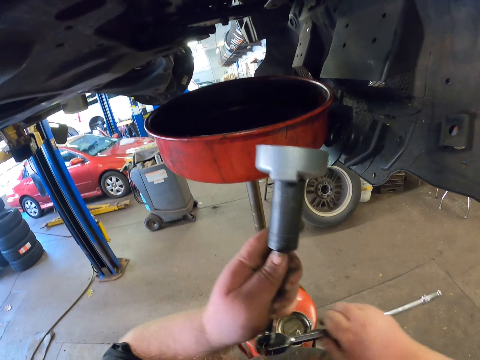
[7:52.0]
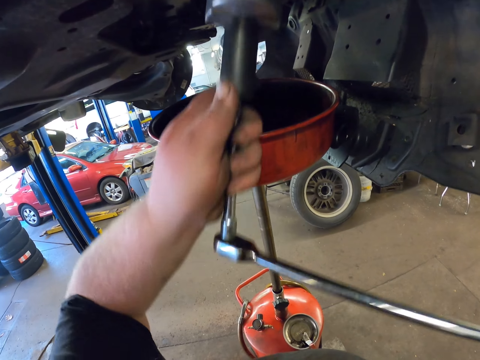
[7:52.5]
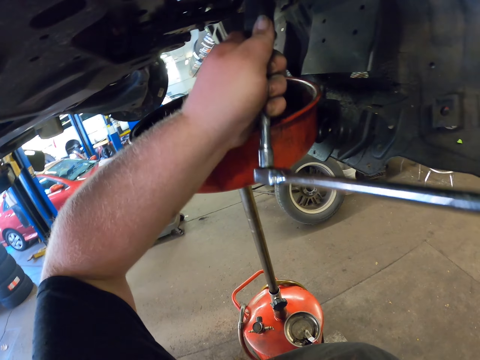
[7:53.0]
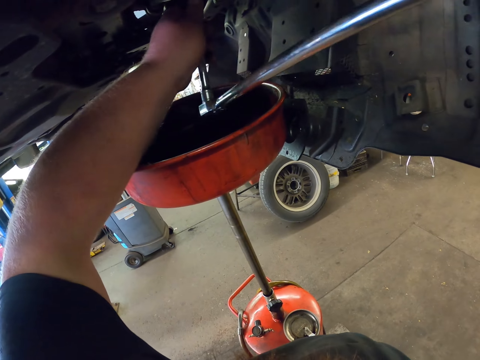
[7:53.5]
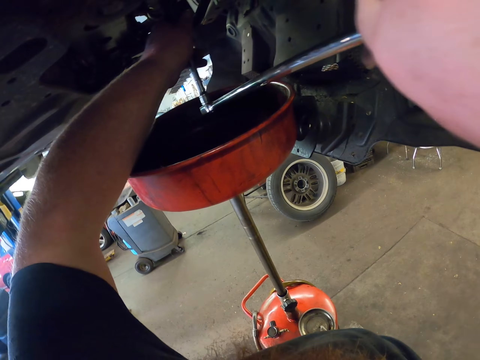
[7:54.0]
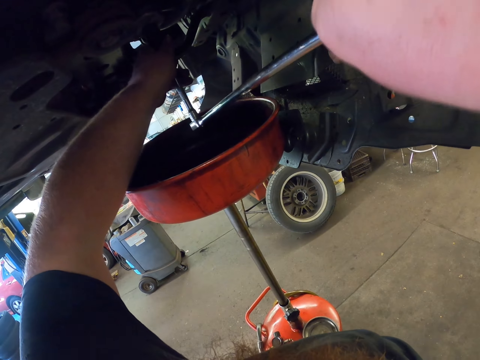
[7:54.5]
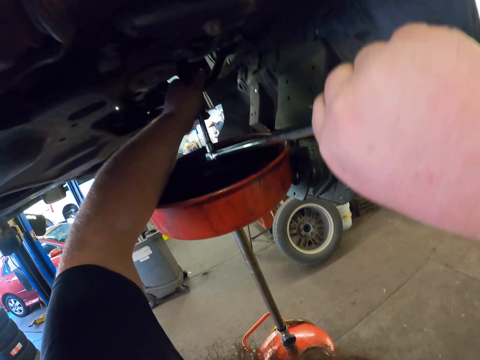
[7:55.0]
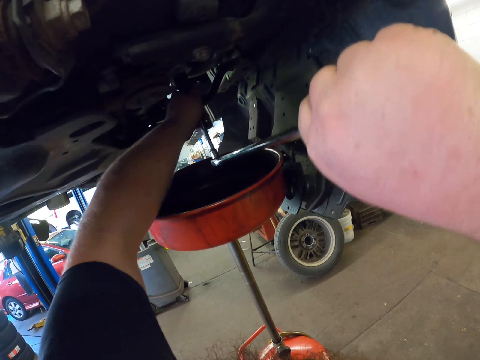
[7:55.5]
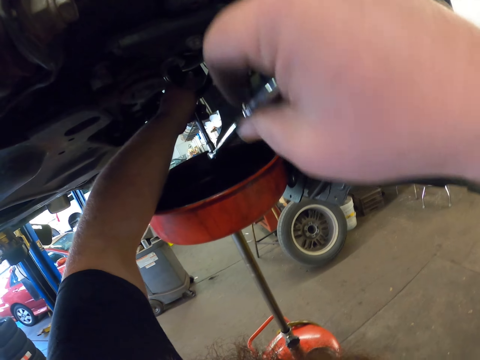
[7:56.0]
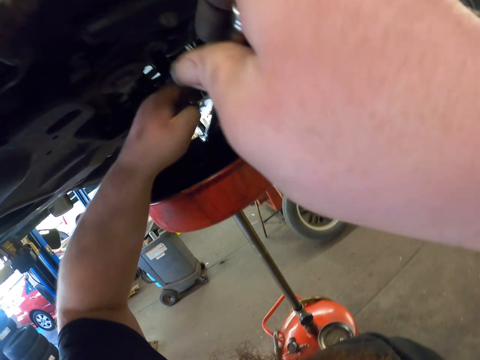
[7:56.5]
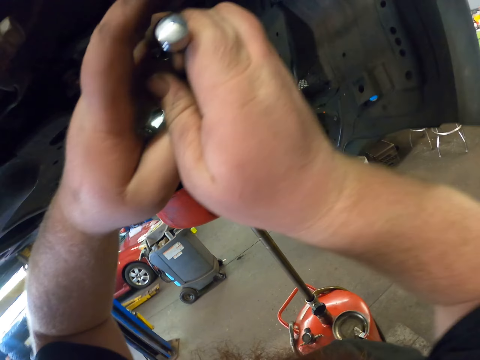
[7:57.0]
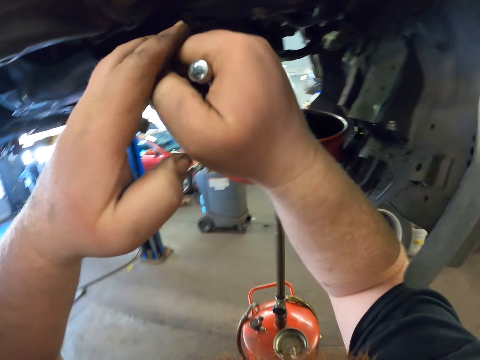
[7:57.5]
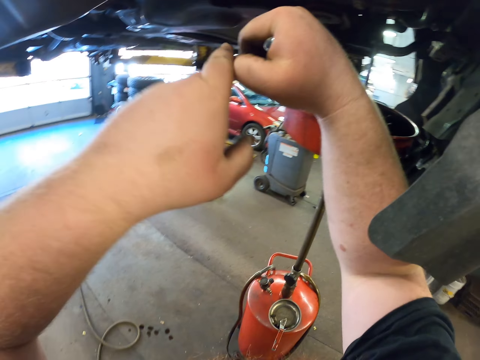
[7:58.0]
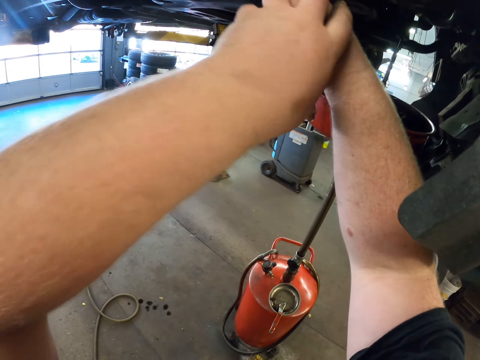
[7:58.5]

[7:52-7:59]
The camera wearer does something. They open the car oil with the wrench.

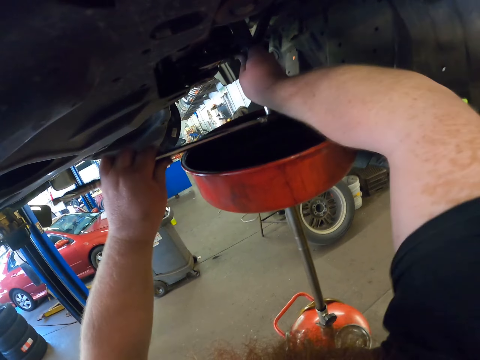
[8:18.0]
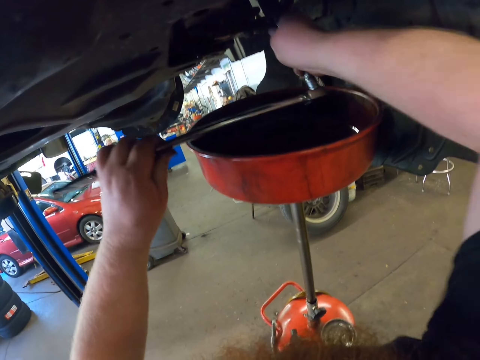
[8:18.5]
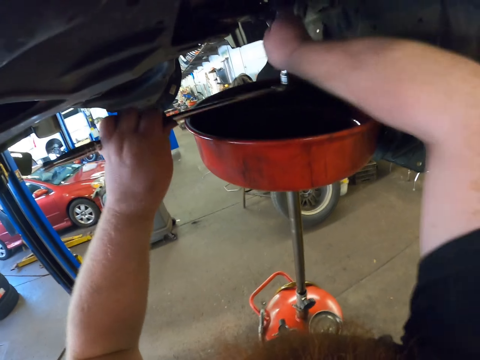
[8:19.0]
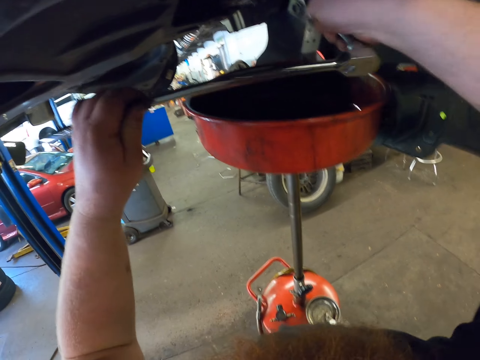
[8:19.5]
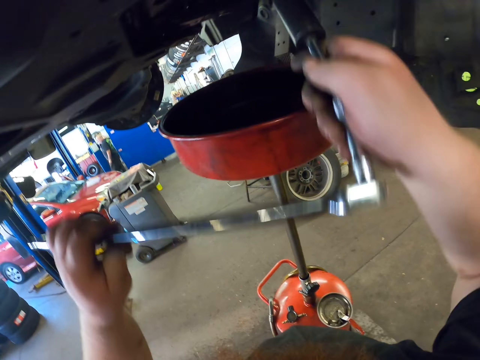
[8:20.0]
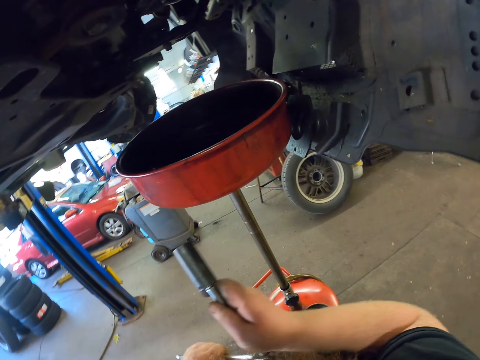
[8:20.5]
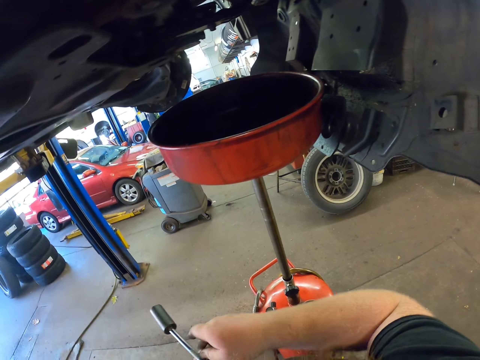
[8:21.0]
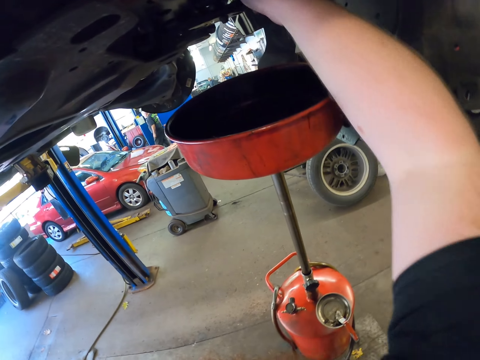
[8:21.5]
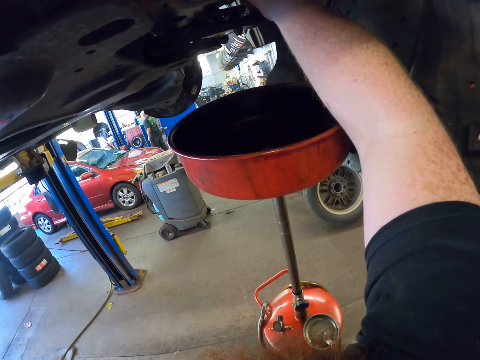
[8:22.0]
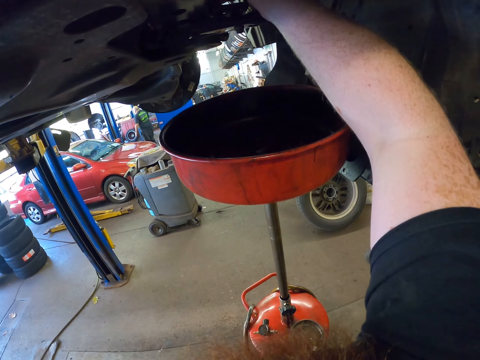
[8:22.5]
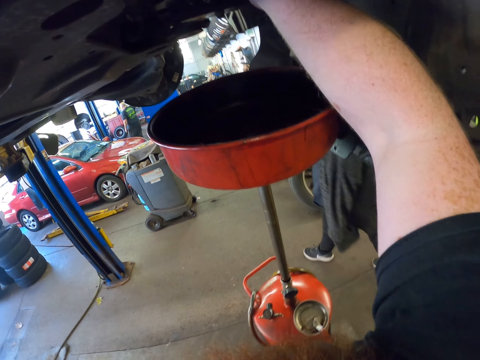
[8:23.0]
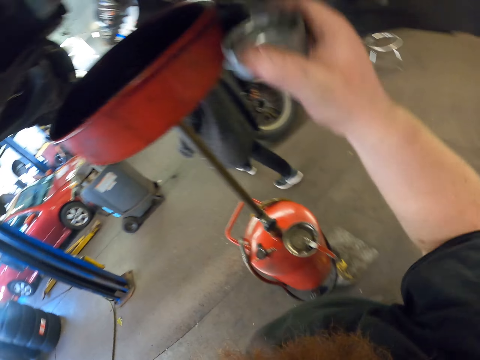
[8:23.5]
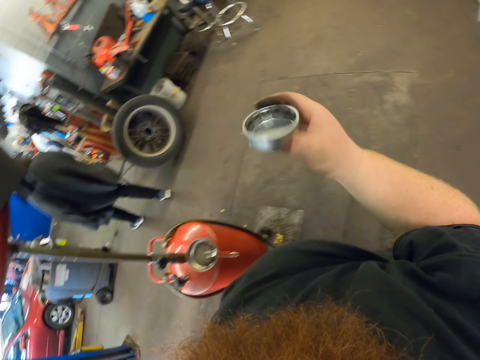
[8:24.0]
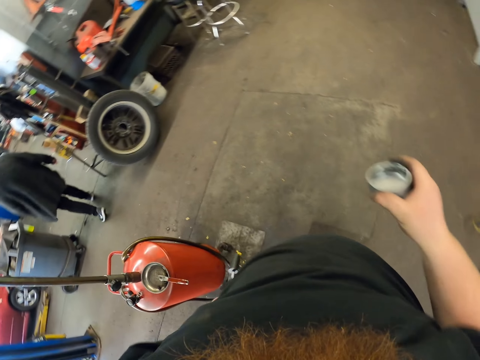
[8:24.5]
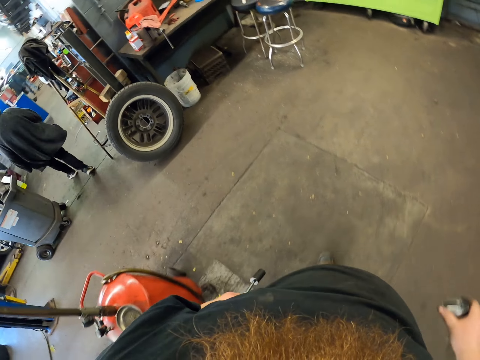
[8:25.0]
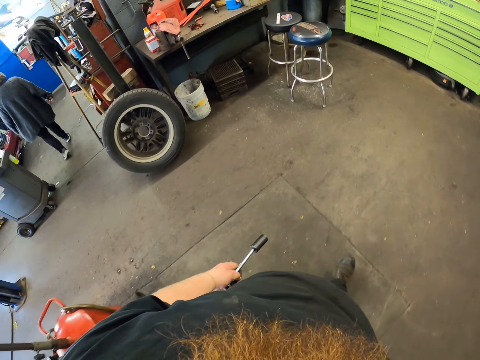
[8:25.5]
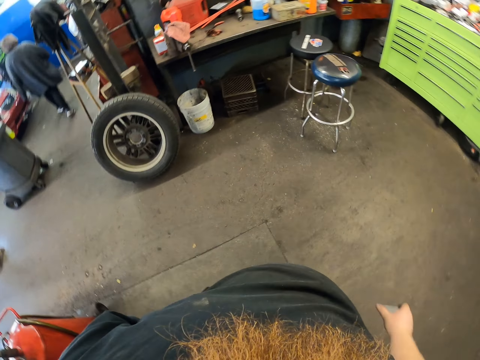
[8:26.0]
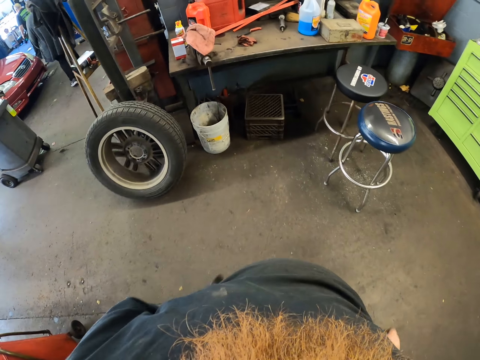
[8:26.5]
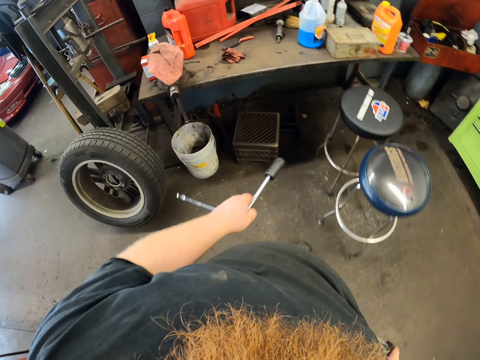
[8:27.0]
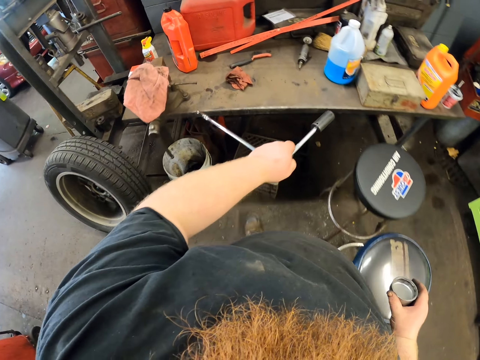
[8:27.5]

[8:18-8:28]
The camera wearer pulls the wrench from the oil tank. They hold the wrench. They shift the wrench to the left hand. They open the round socket opener from the tank with the hand. They hold something. A lady walks past the camera wearer. The camera wearer carries the opener and the wrench in the workshop. They walk around the garage.

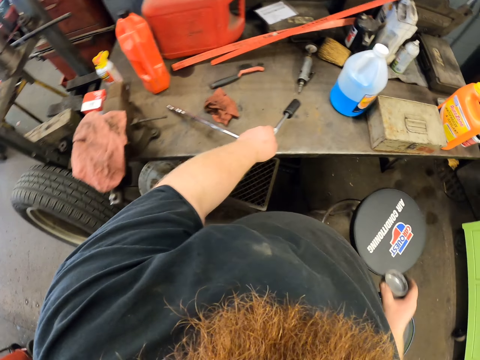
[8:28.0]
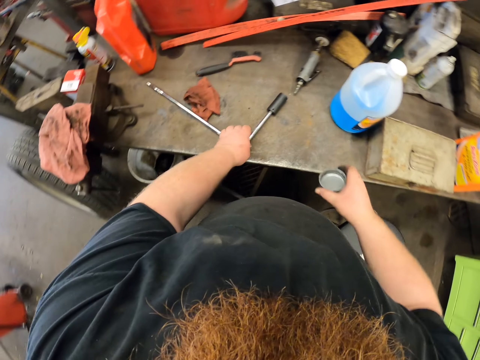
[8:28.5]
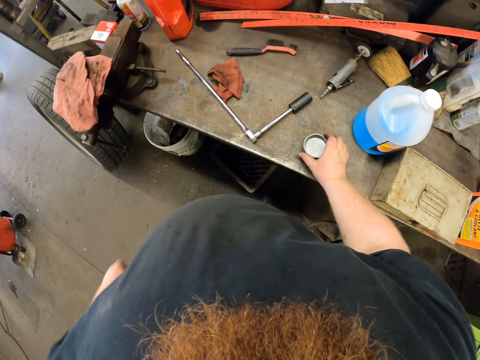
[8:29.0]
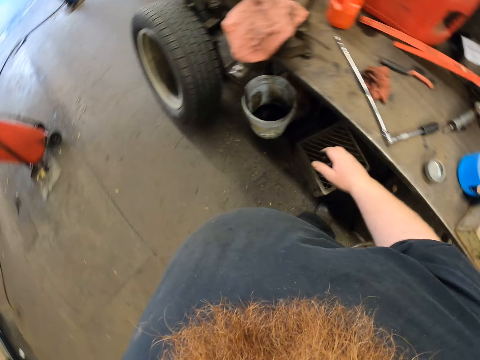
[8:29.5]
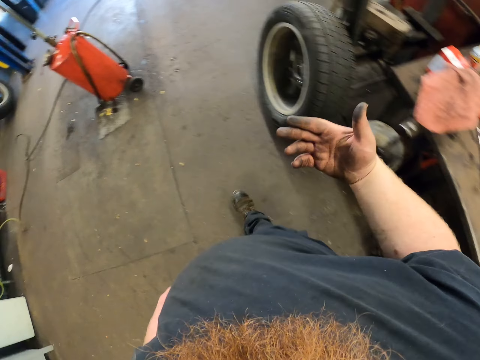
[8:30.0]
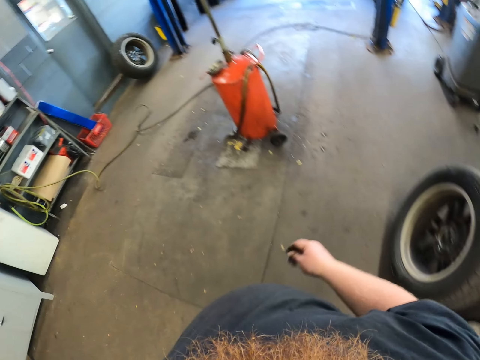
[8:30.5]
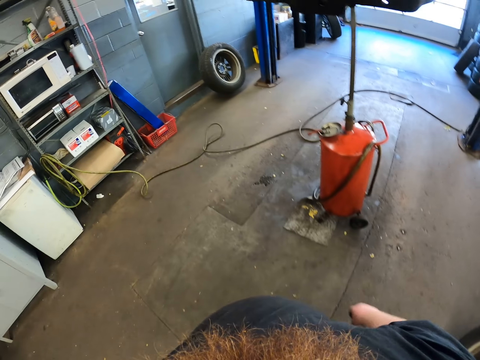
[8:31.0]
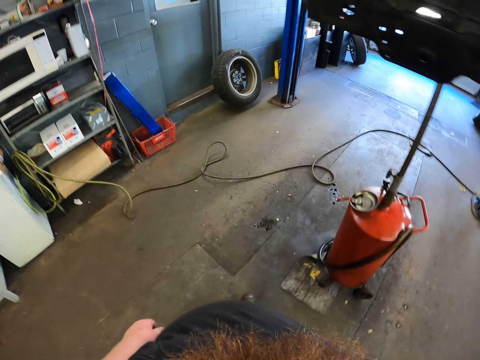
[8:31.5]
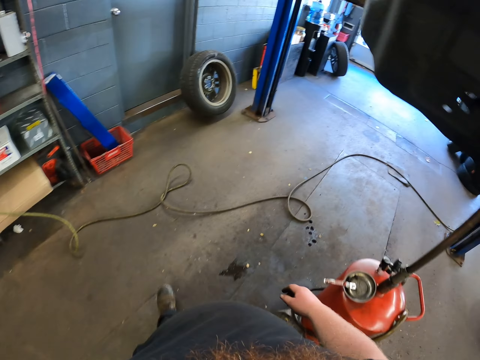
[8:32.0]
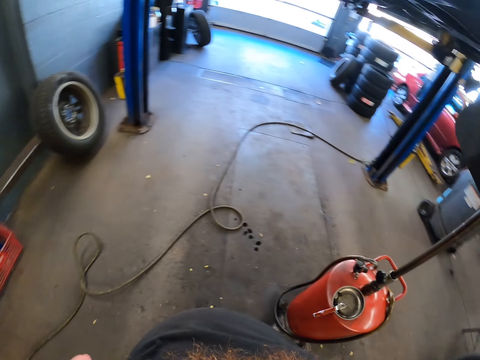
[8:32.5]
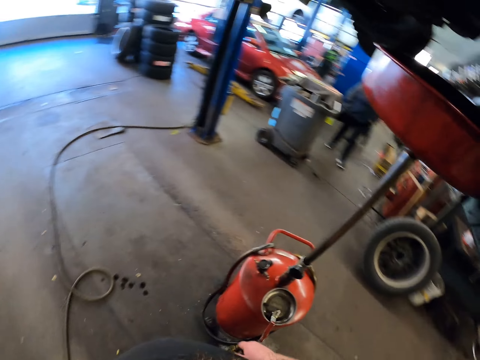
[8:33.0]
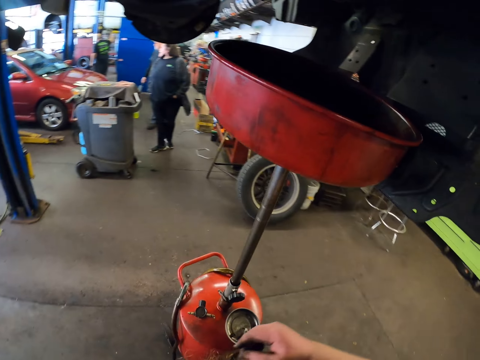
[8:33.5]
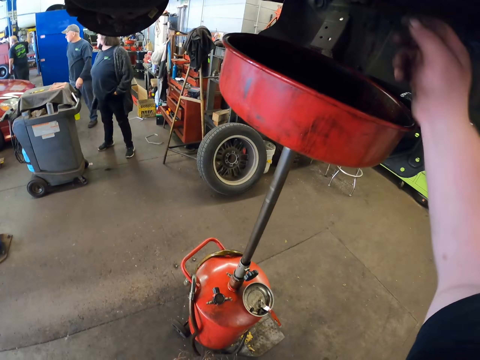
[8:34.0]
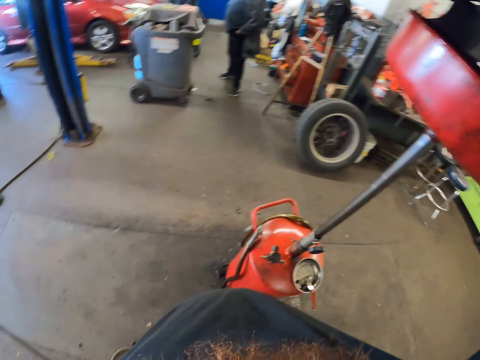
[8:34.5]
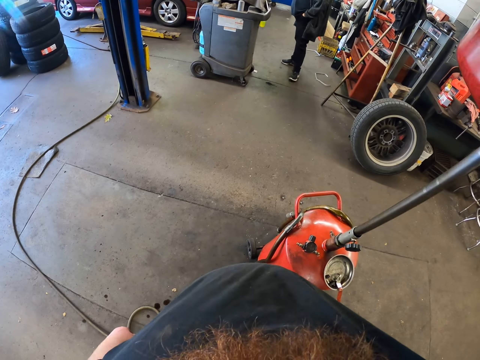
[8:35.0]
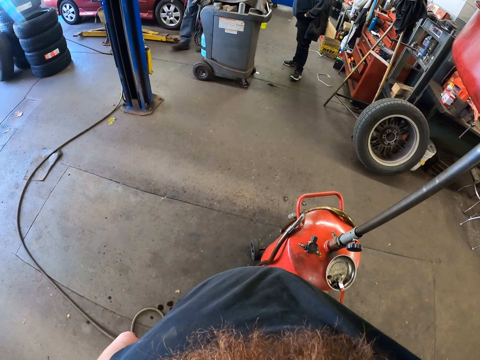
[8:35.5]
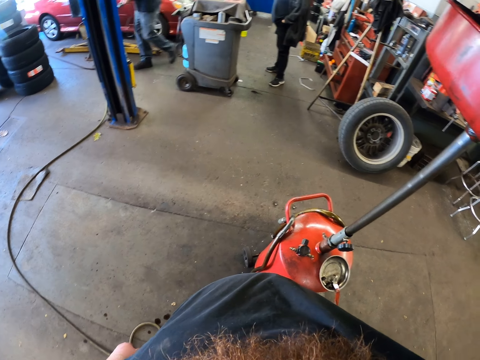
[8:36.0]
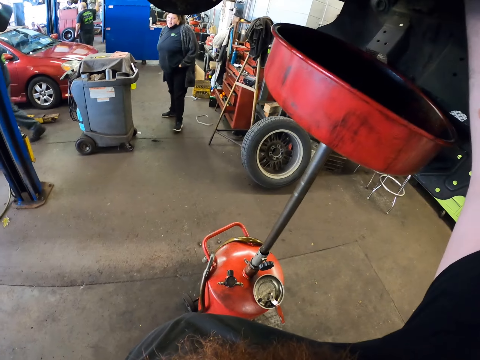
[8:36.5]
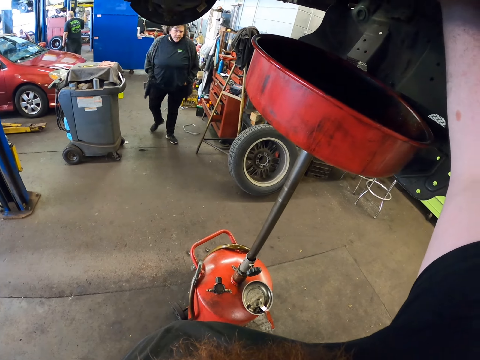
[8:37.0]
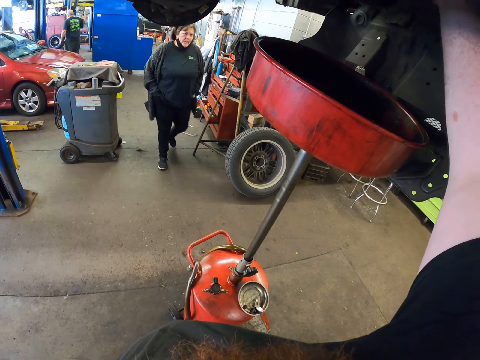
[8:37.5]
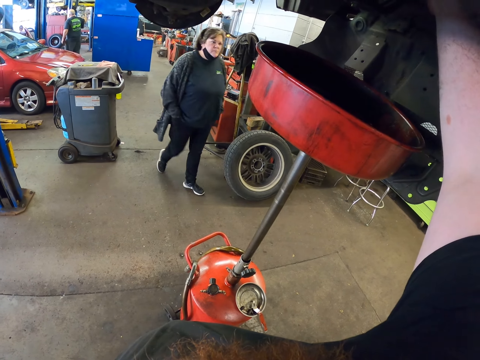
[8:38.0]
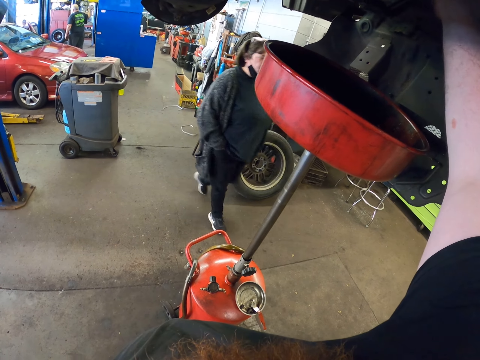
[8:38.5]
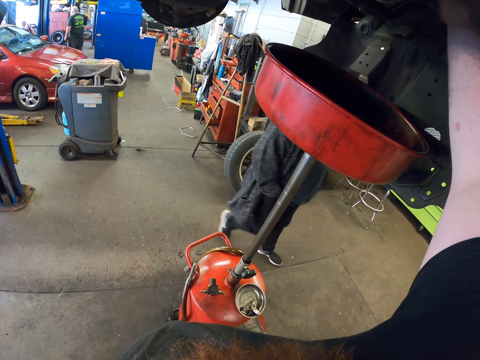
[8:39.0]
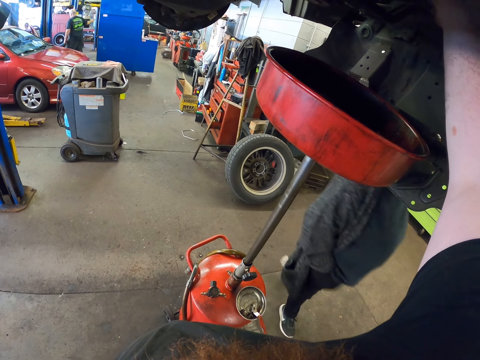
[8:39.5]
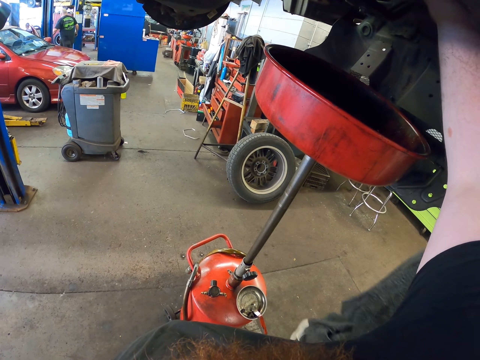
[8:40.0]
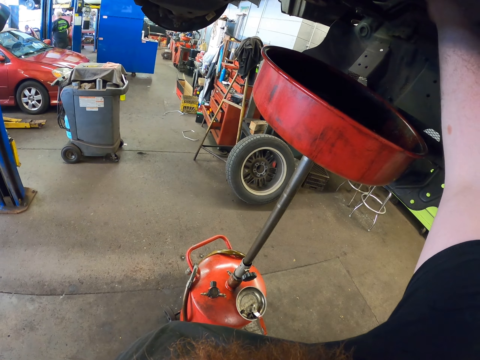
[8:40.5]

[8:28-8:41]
The camera wearer drops a wrench on the table. They drop an opener on the table. They walk back to the car, around the garage. They open the oil tank with their hand. A lady walks past the camera wearer.
